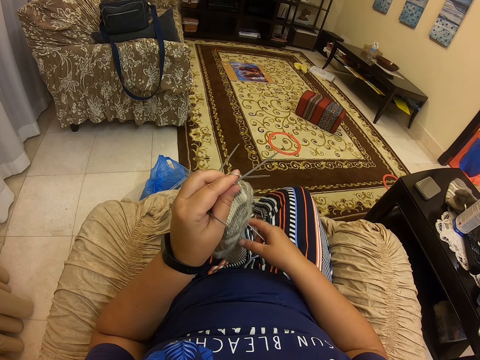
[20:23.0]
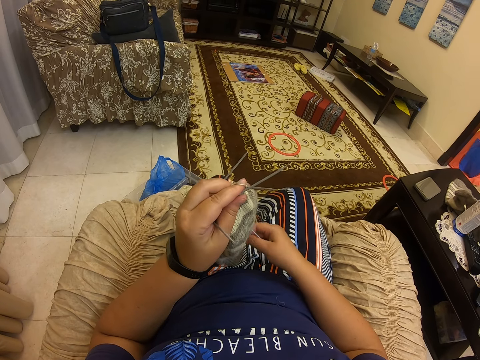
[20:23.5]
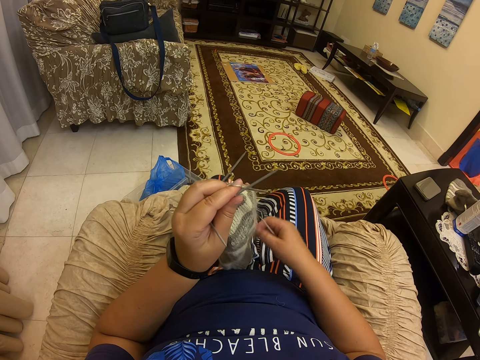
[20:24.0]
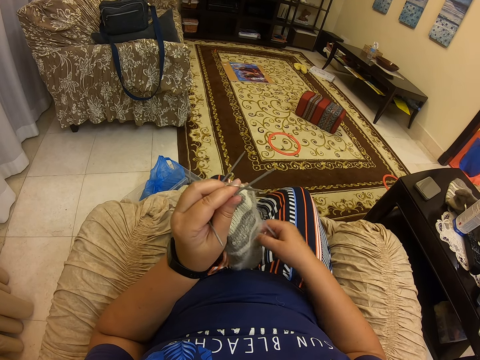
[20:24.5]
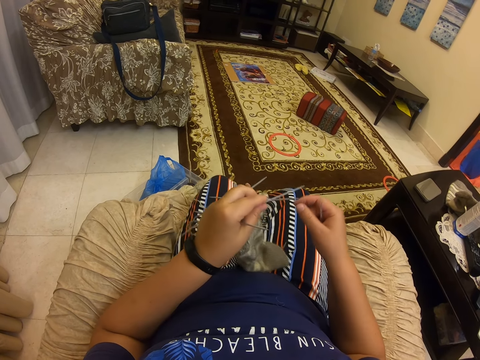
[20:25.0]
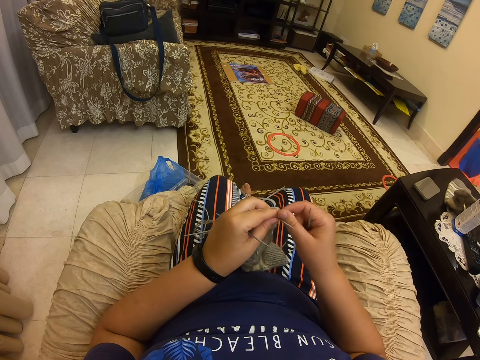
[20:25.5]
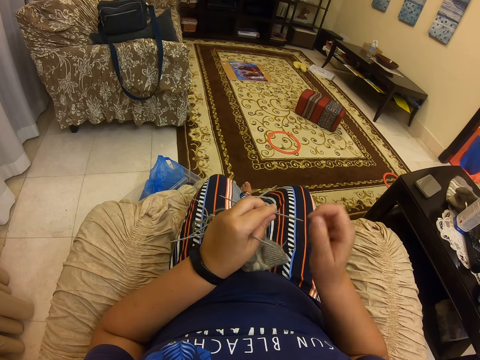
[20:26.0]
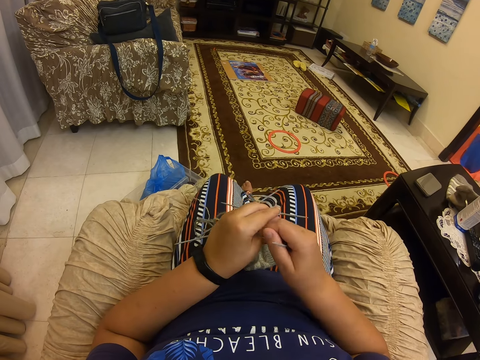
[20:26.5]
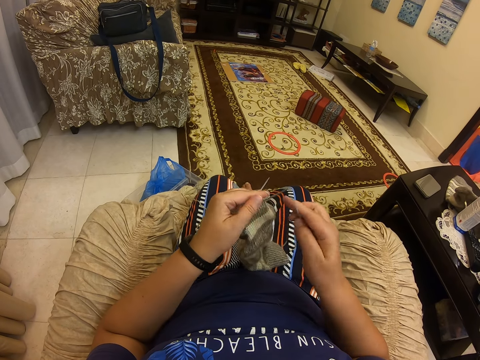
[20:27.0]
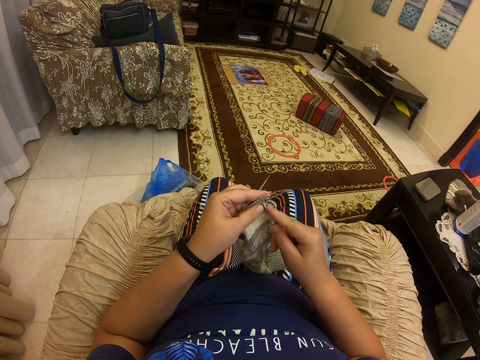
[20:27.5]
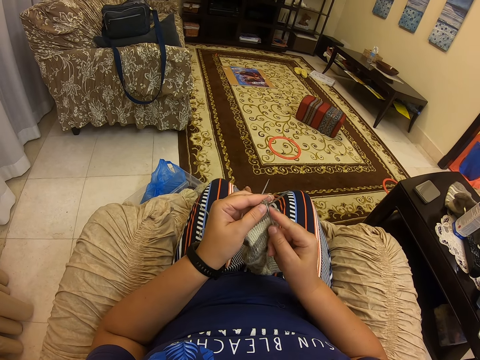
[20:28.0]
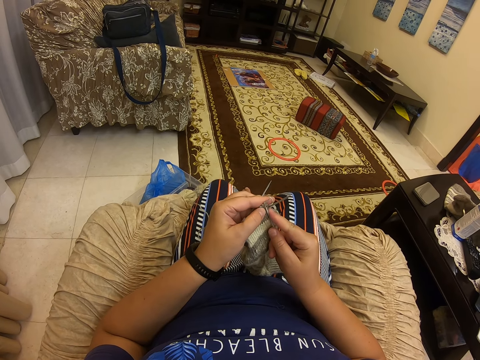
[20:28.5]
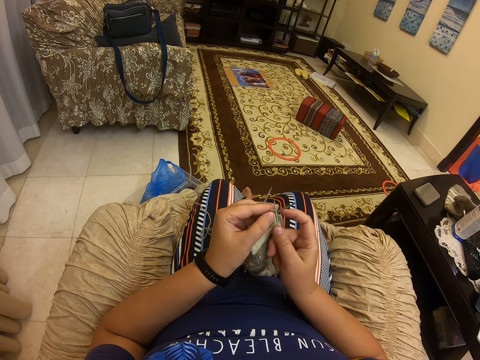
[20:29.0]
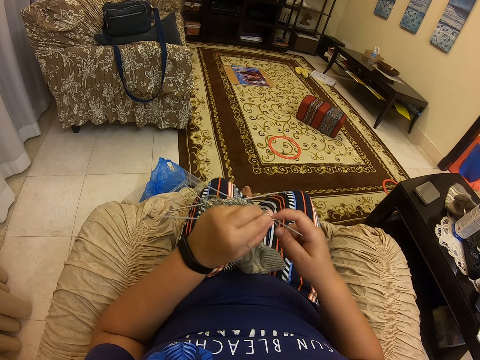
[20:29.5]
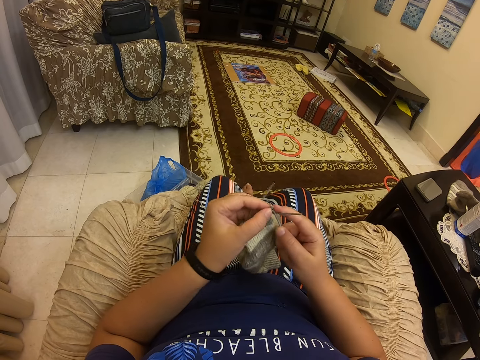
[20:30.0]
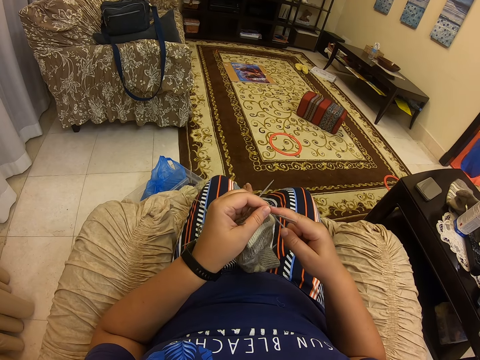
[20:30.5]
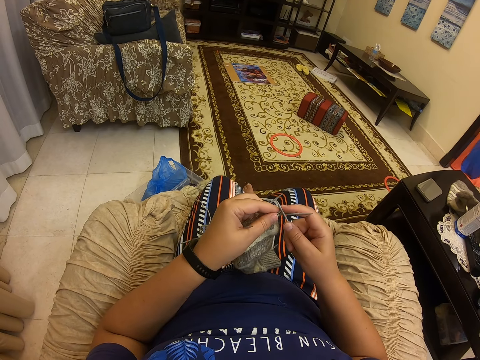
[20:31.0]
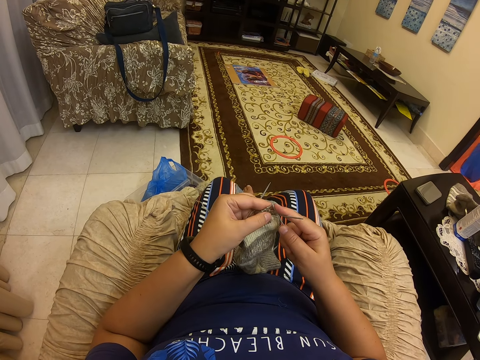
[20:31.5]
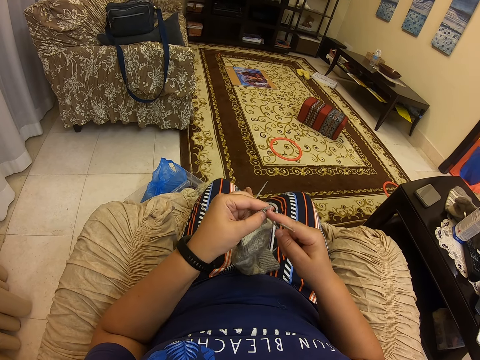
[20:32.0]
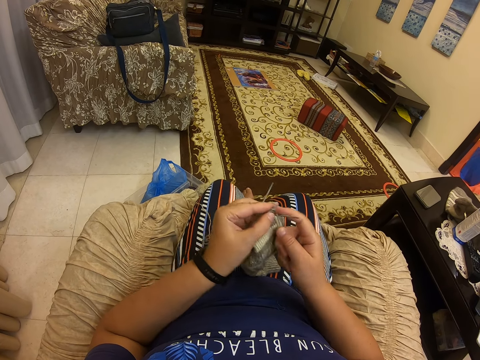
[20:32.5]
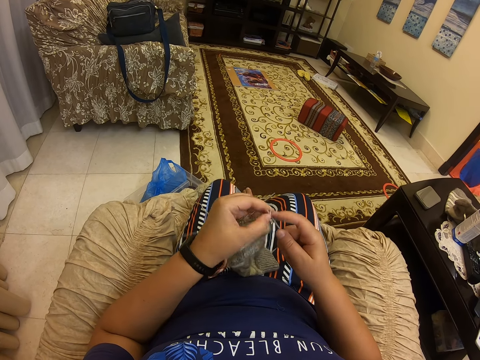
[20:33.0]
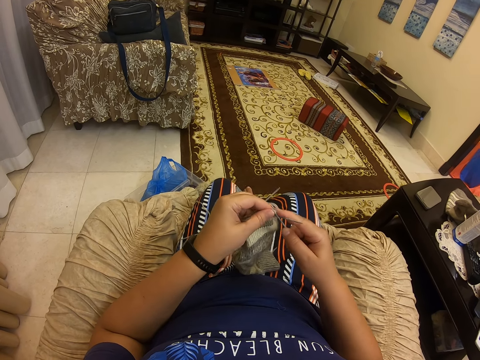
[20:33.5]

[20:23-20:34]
The camera wearer adjusts the socks. They net.

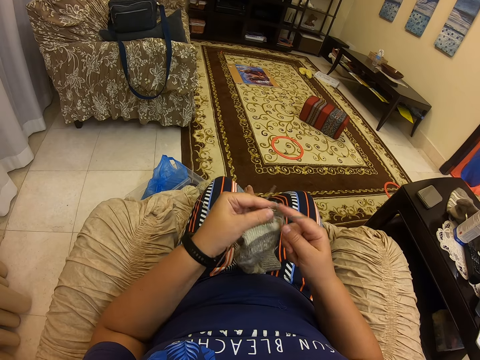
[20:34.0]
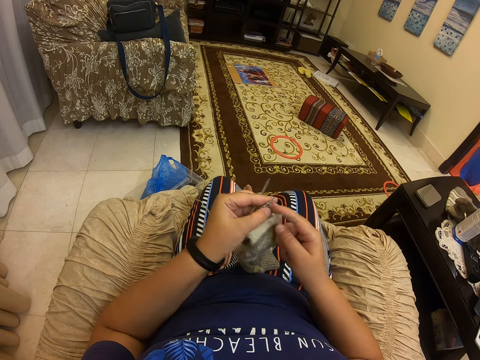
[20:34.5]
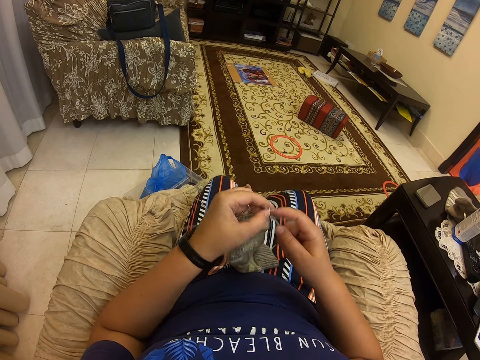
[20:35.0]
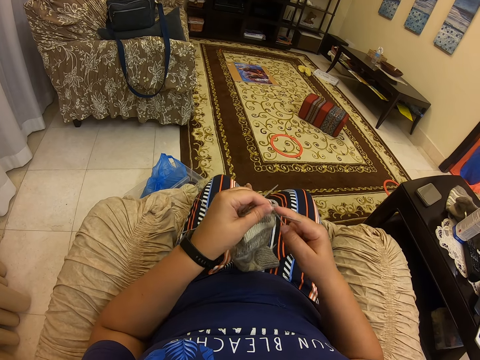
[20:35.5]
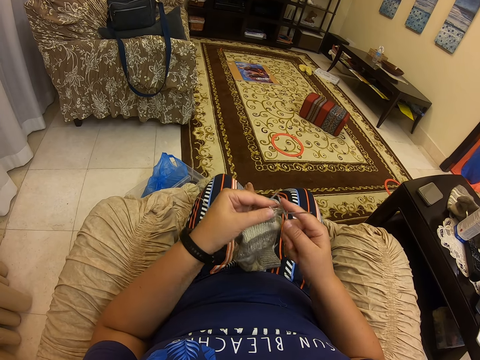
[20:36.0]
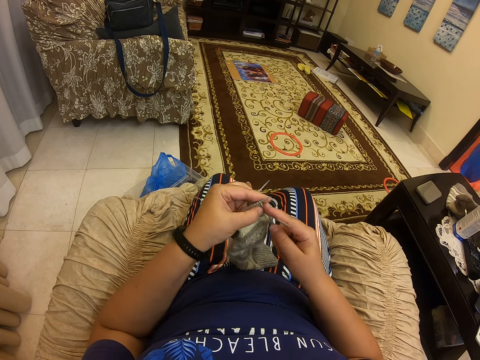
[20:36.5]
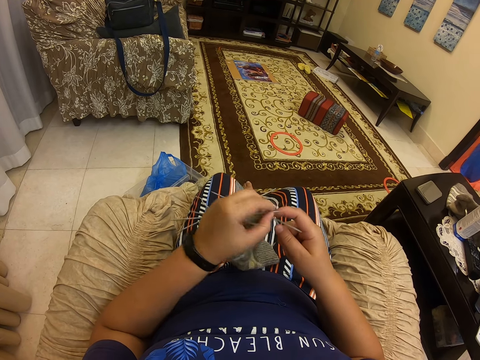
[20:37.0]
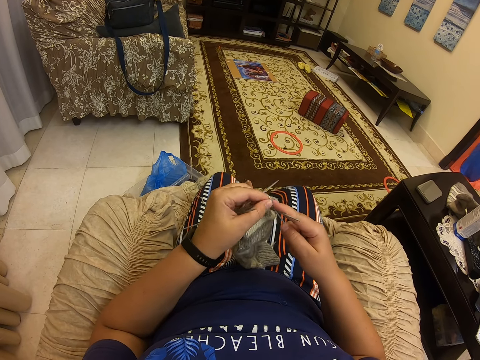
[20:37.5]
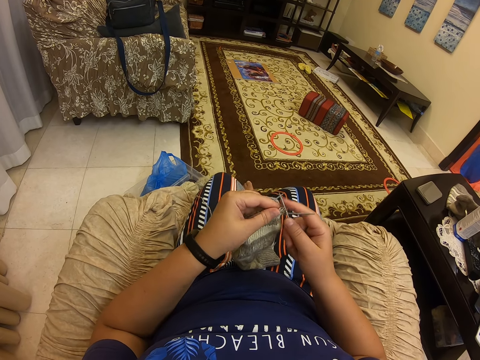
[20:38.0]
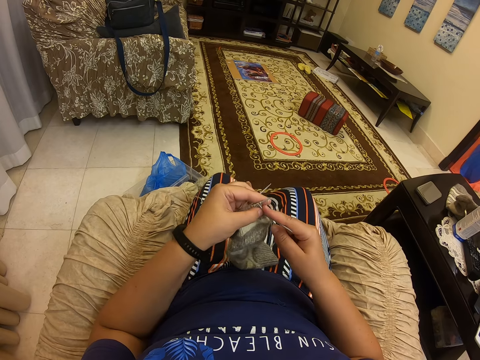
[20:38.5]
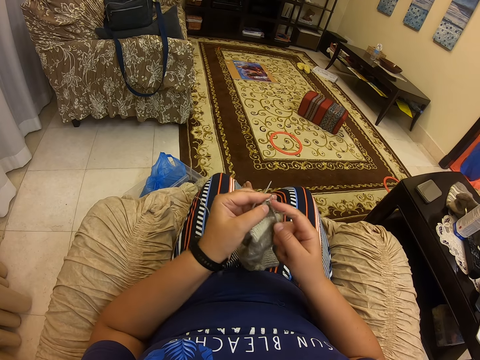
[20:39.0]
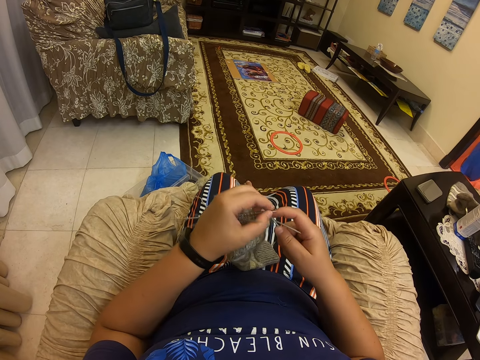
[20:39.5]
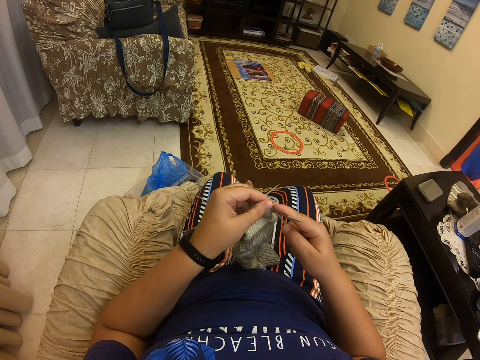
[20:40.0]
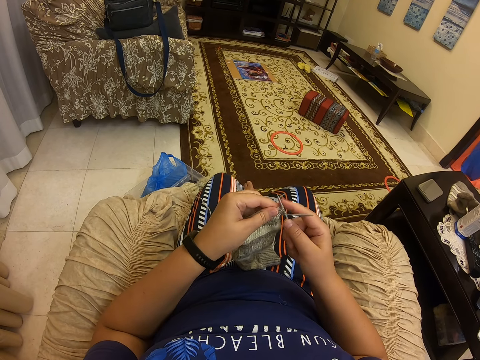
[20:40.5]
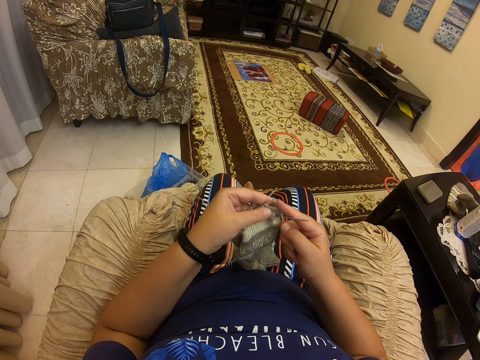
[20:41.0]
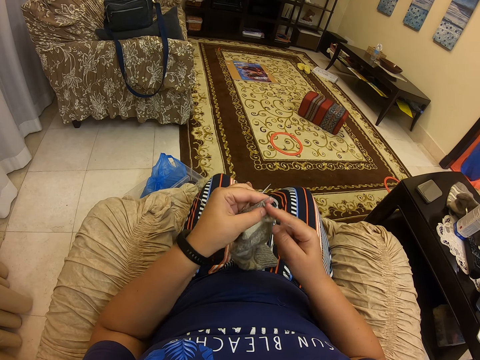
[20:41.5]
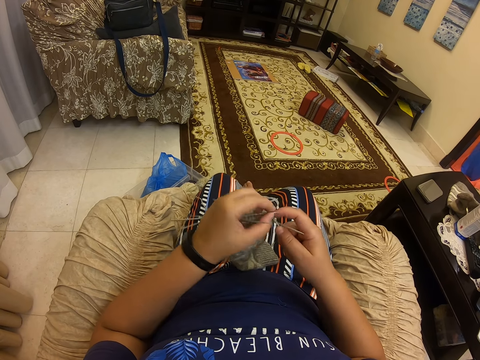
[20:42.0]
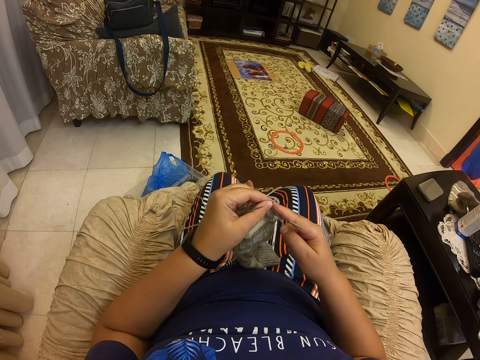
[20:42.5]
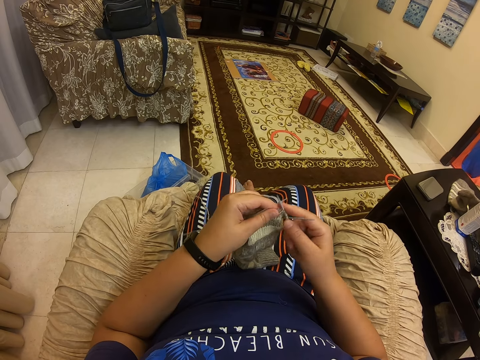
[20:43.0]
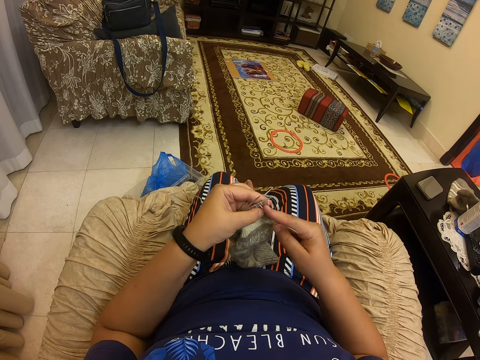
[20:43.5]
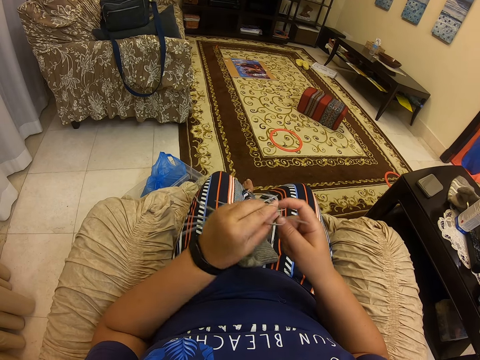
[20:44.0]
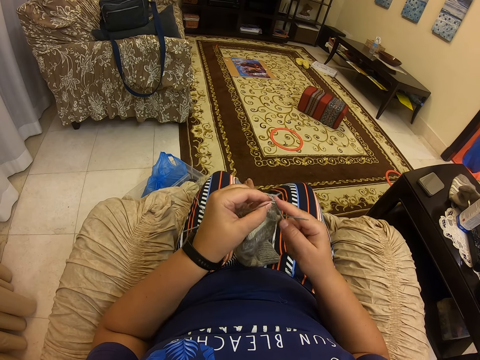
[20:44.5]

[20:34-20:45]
The camera wearer crochets a sweater with a crocheting needle.

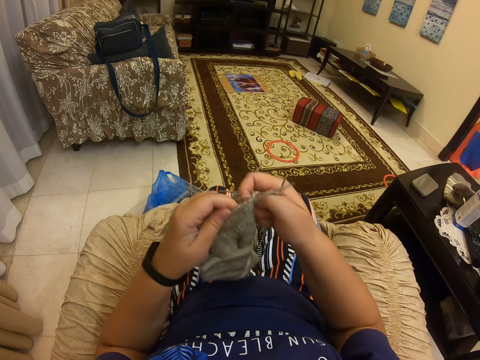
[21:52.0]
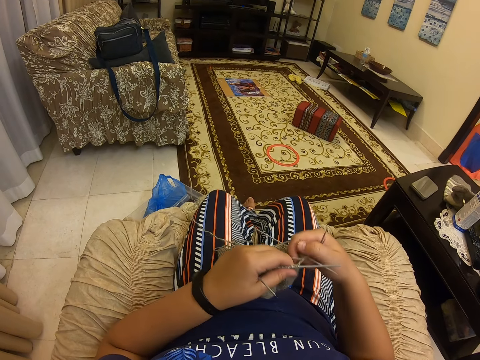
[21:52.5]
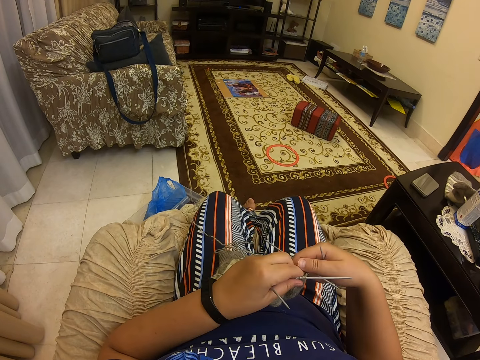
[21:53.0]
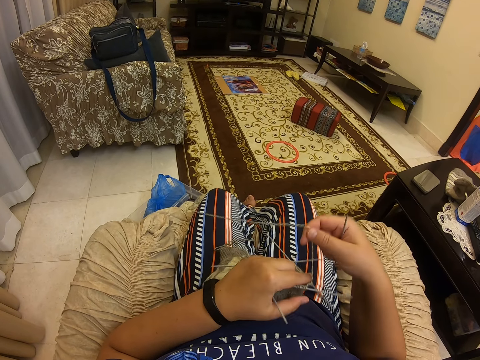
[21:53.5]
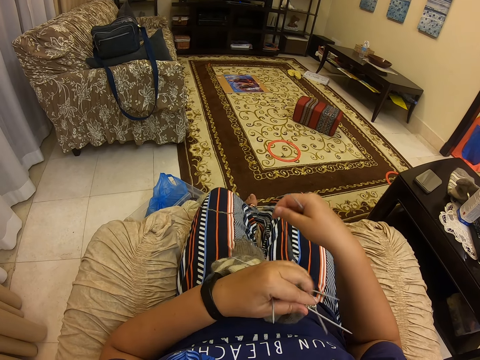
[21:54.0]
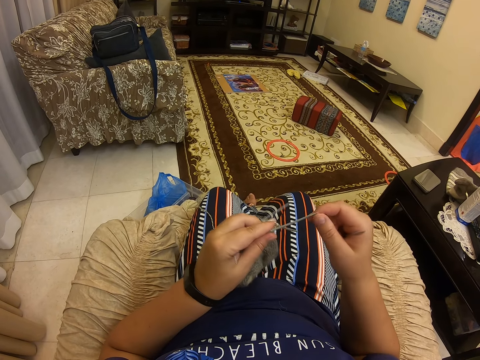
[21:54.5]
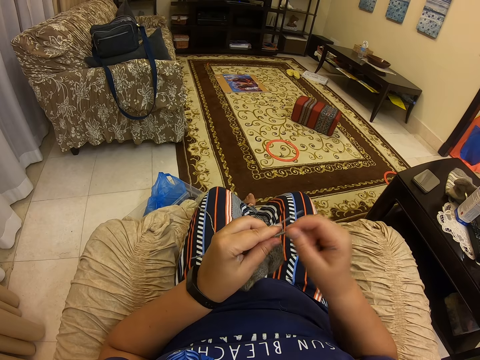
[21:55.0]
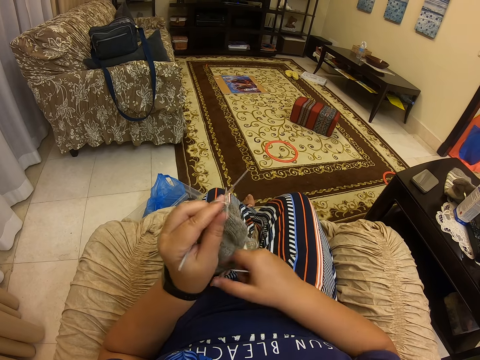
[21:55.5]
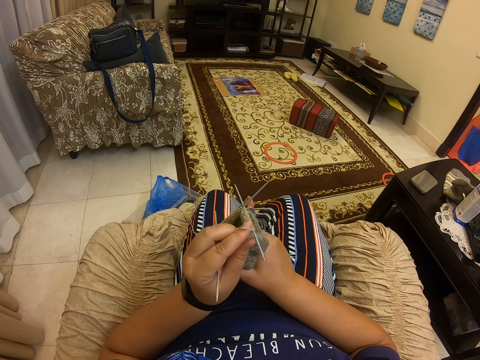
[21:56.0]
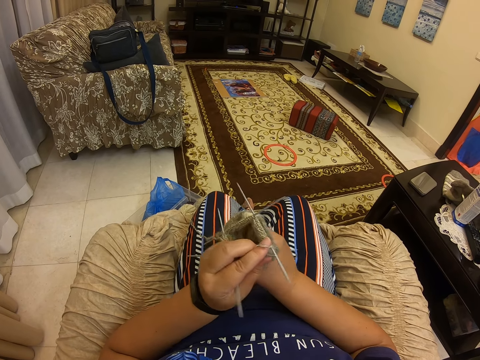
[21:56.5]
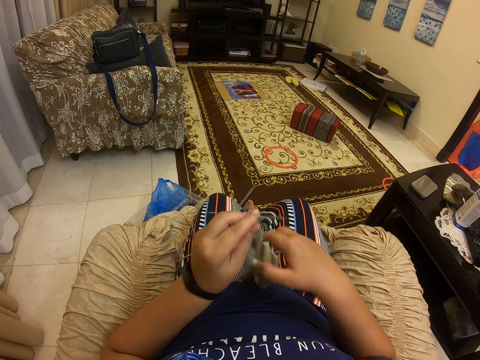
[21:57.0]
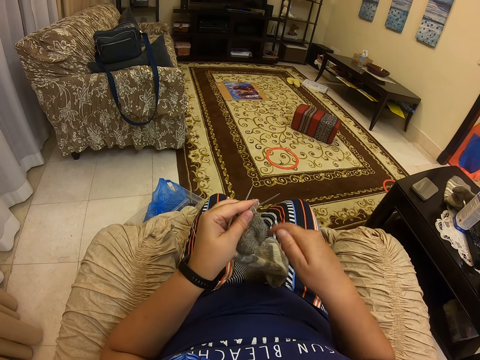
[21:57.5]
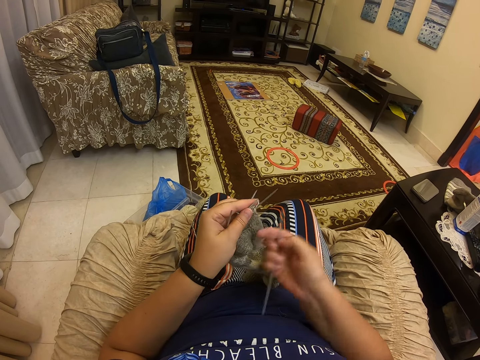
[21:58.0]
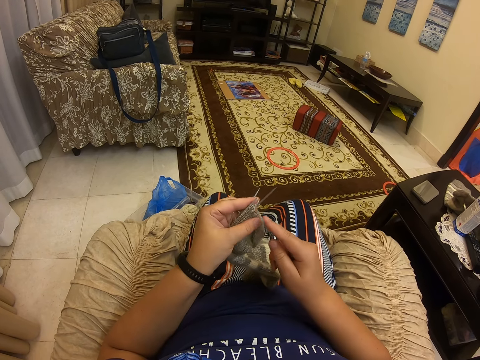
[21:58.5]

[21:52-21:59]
The camera wearer adjusts the socks.
